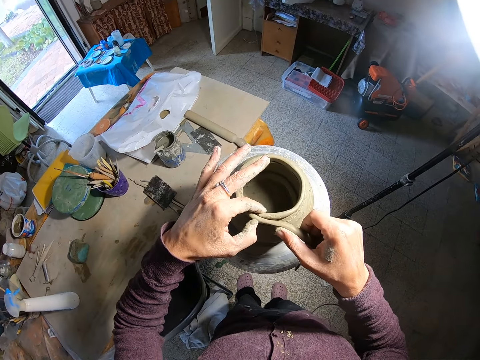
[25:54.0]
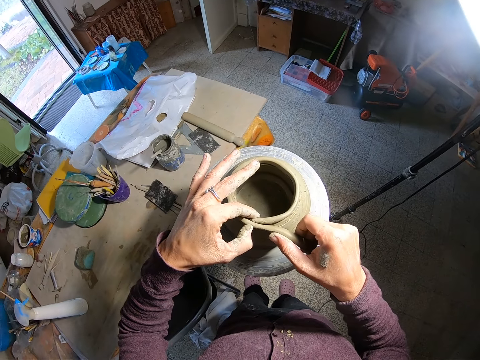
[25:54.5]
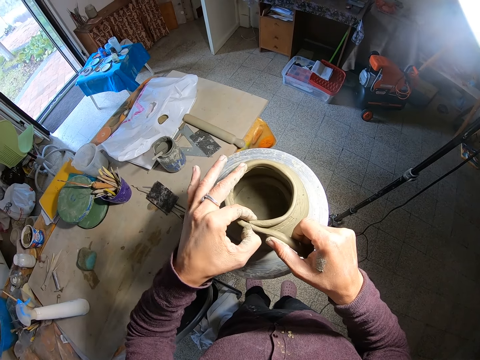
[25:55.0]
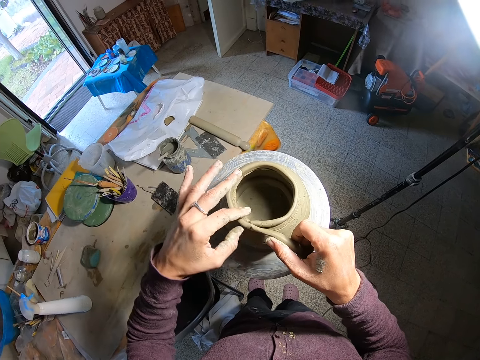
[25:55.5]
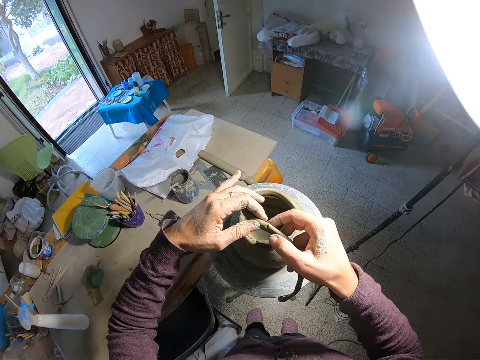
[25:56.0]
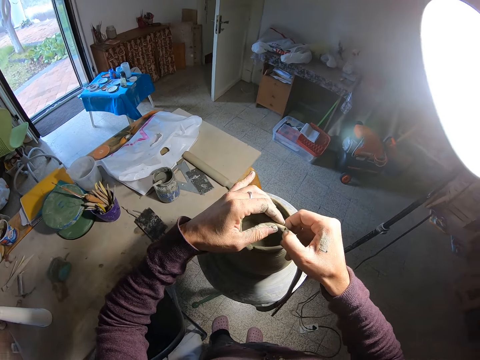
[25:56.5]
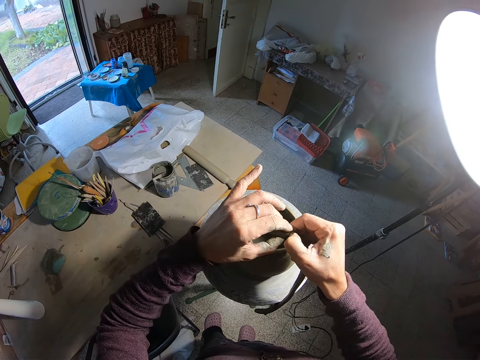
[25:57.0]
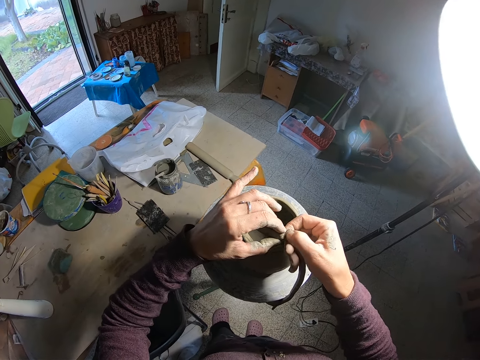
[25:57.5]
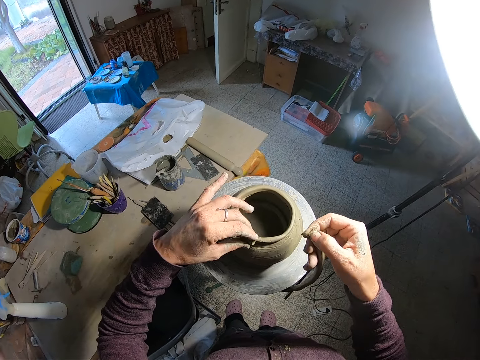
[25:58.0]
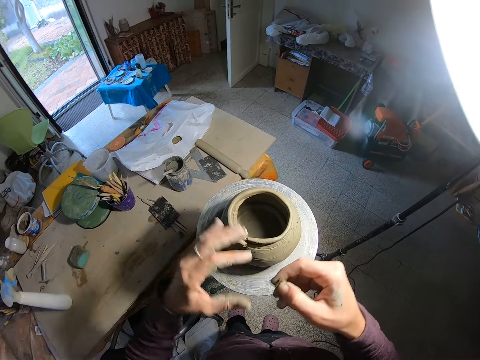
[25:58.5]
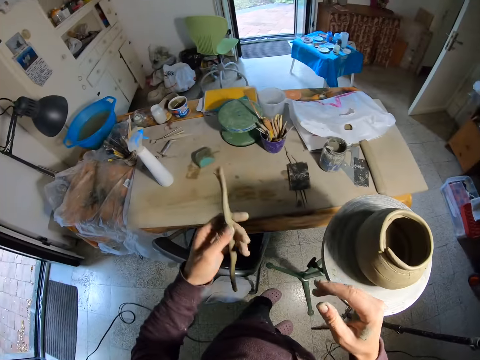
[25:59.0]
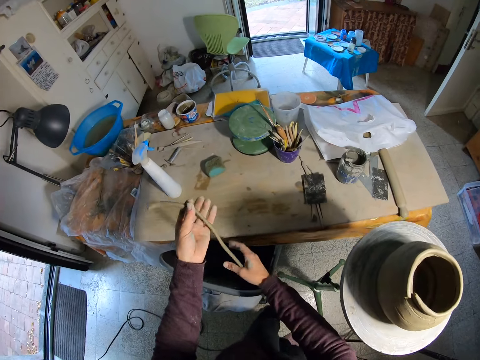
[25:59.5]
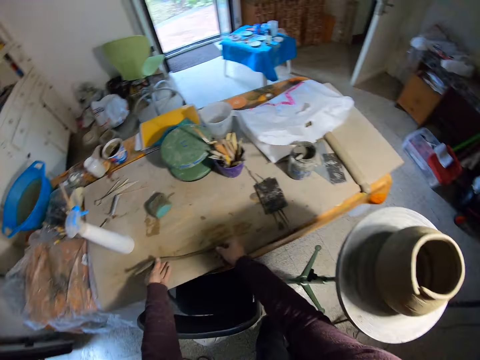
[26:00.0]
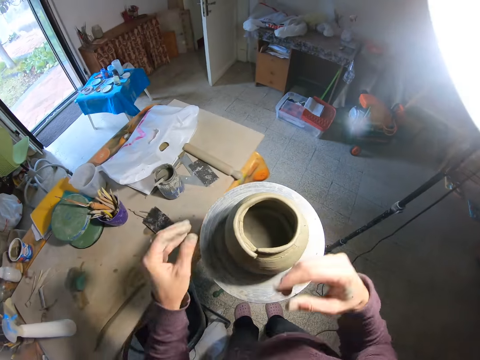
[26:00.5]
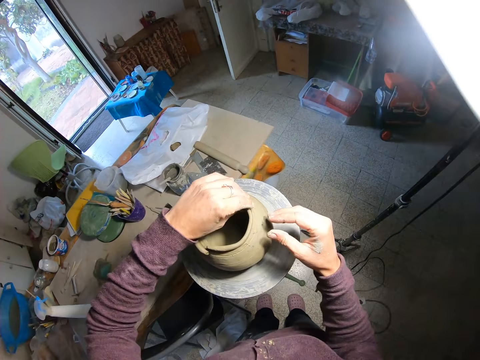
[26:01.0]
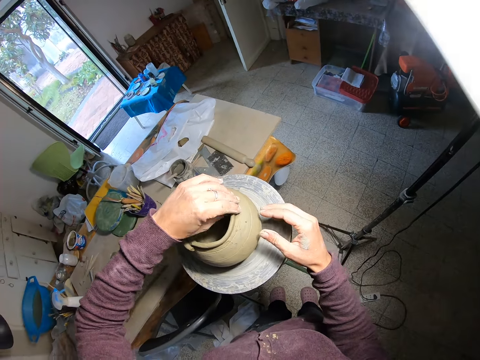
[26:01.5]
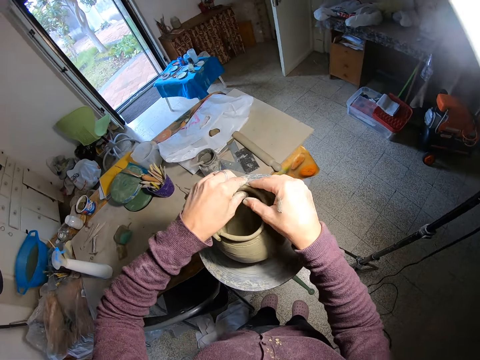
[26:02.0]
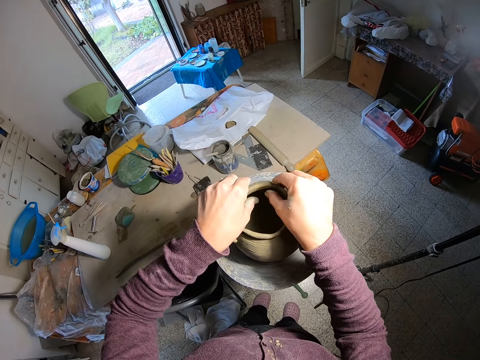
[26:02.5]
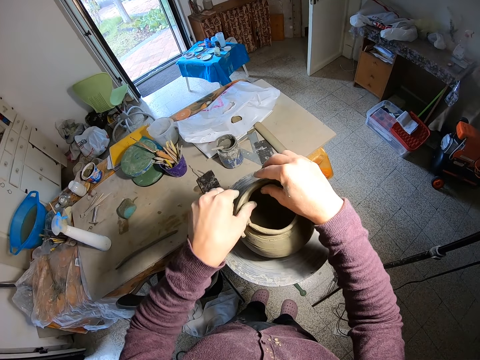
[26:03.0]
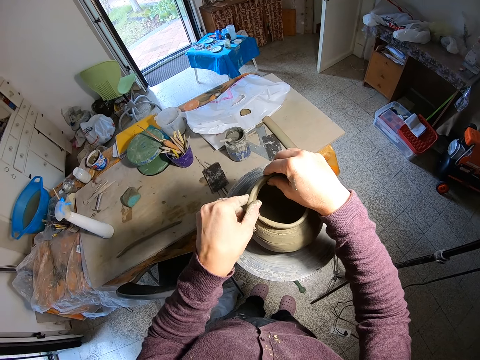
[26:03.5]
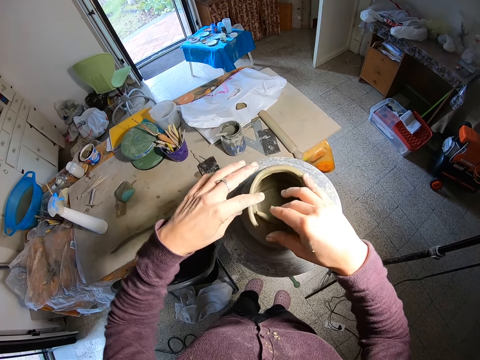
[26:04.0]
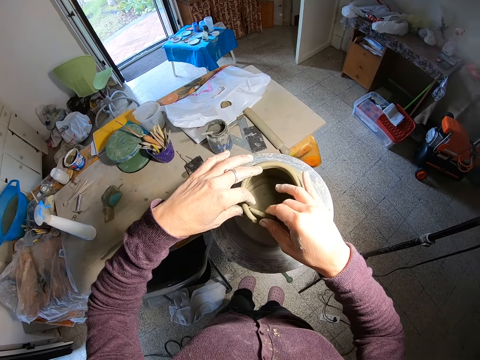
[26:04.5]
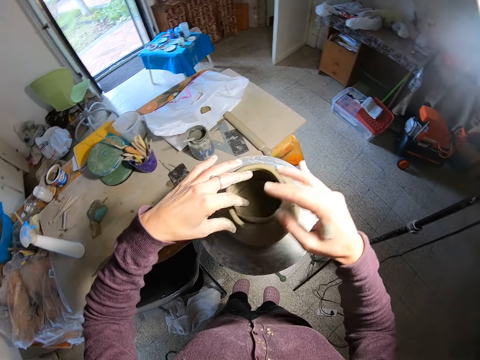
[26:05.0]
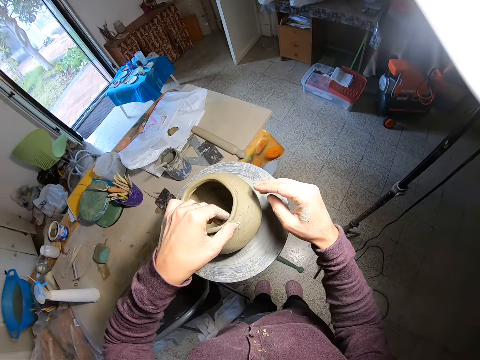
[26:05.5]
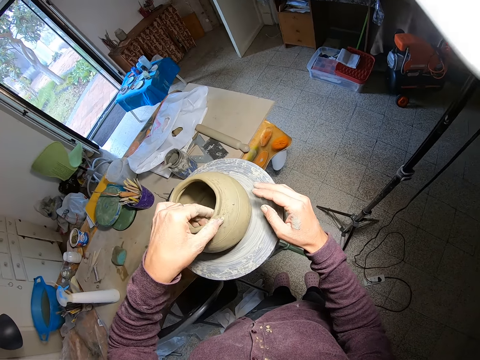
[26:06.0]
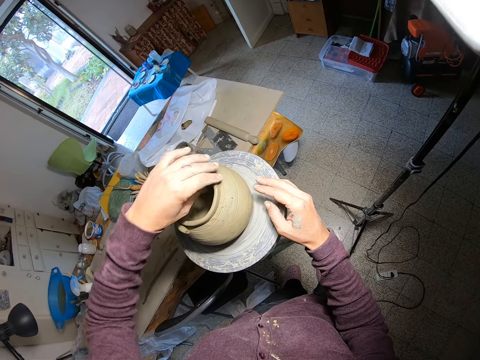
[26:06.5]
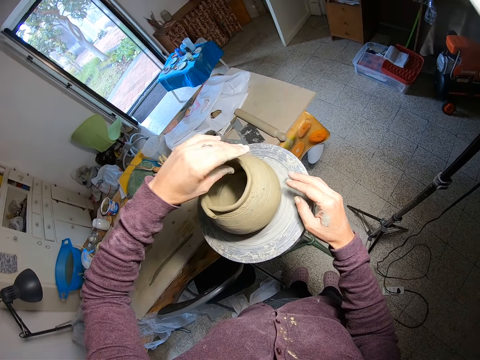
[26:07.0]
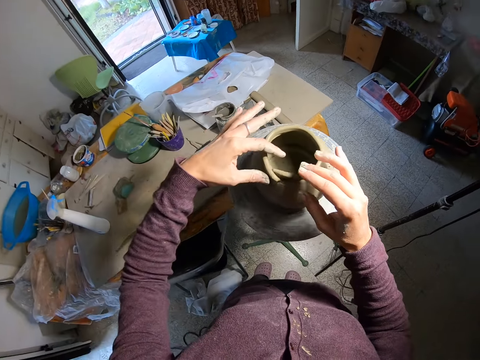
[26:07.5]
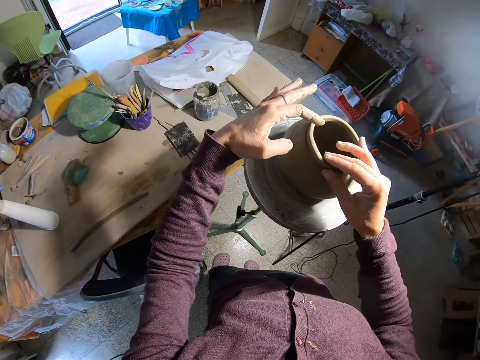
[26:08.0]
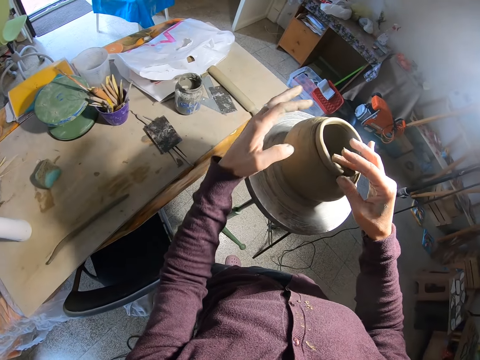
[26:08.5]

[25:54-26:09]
The camera wearer cuts excess clay mold from the clay mold on the pottery wheel with her left hand. She removes the excess clay mold from the clay mold on the pottery wheel with her hands. She cuts the clay mold in her right hand with her left hand. She drops the pottery material. She places a truncated clay mold on the clay mold on the pottery wheel with her left hand. She holds the pottery material on the left hand. She passes the truncated clay mold from her right hand to her left hand. She holds the pottery material with both hands. She drops the truncated clay mold on the table with both hands. She fixes the pottery material on the item. She presses the edge of the clay mold on the pottery wheel with her left hand. She presses the edge of the clay mold on the pottery wheel with both hands. She places her right hand on the pottery wheel. She fixes the pottery material on the item. She presses the edge of the clay mold on the pottery wheel with her right hand.

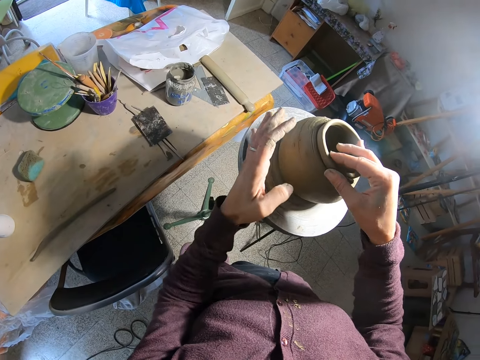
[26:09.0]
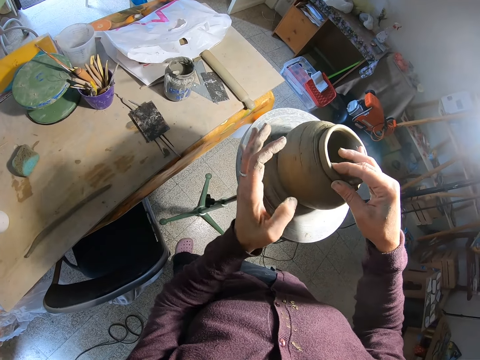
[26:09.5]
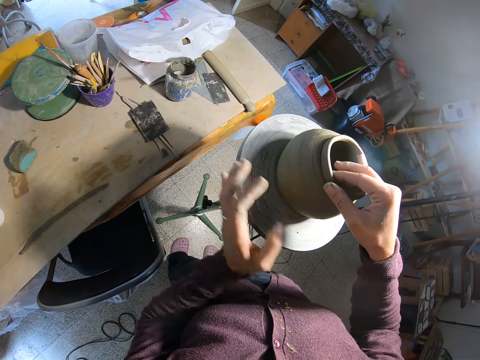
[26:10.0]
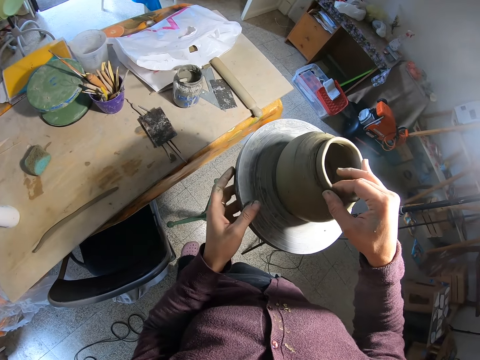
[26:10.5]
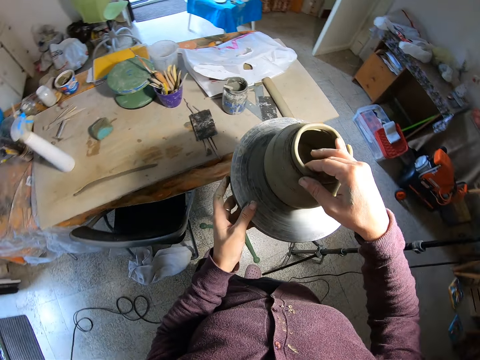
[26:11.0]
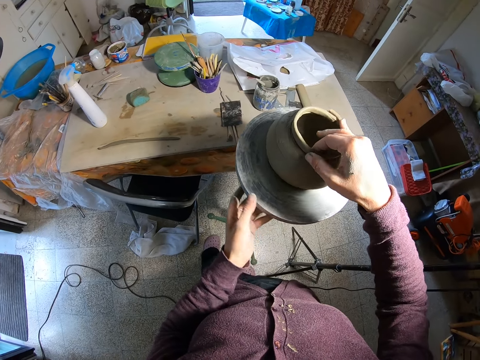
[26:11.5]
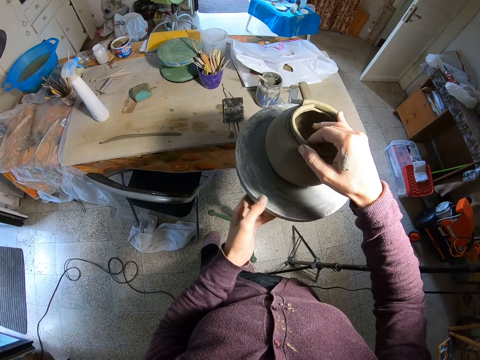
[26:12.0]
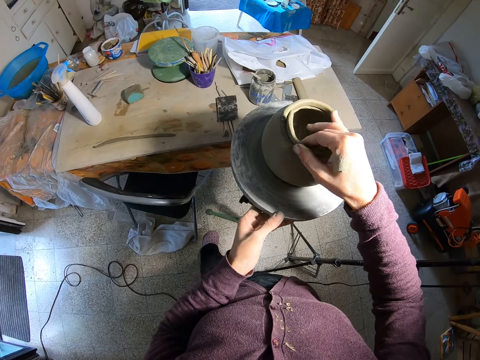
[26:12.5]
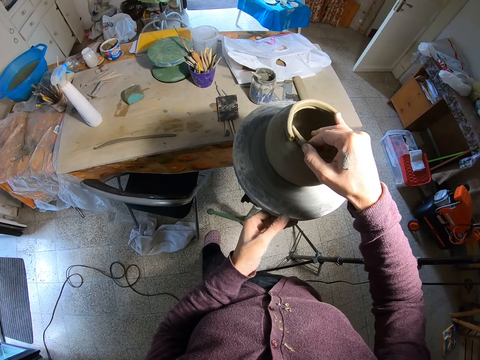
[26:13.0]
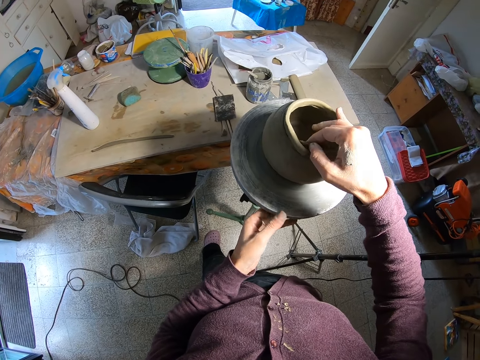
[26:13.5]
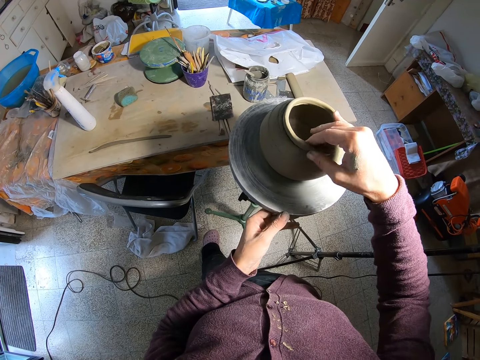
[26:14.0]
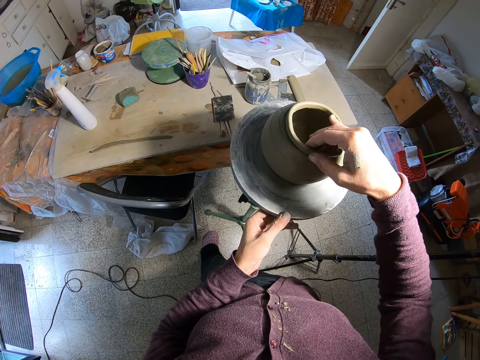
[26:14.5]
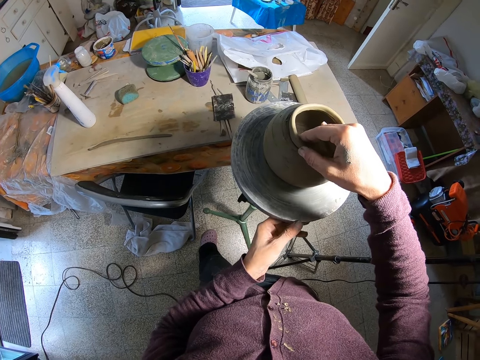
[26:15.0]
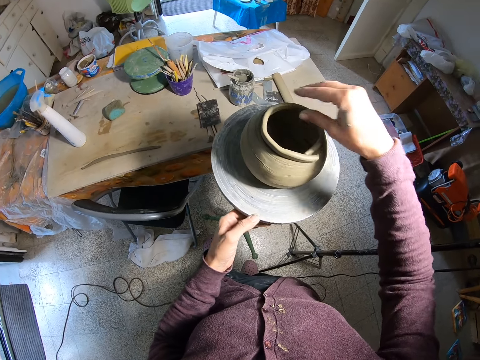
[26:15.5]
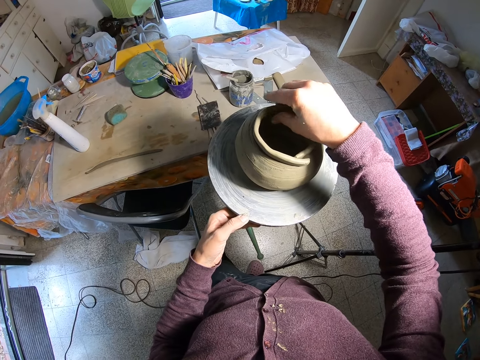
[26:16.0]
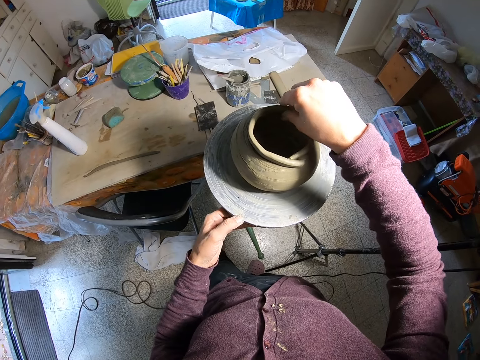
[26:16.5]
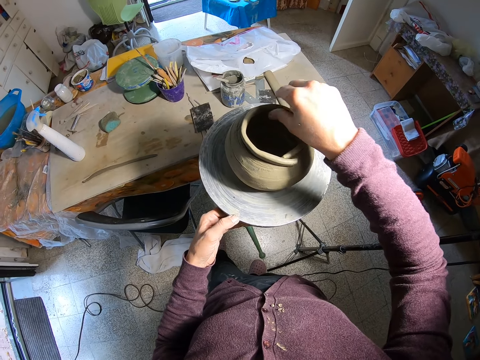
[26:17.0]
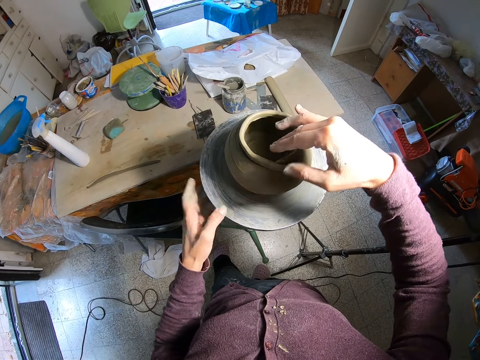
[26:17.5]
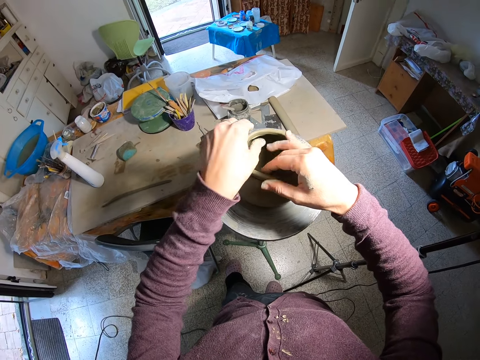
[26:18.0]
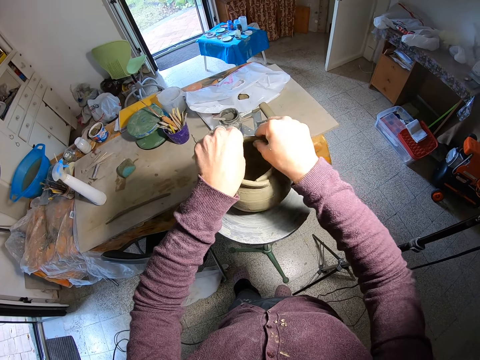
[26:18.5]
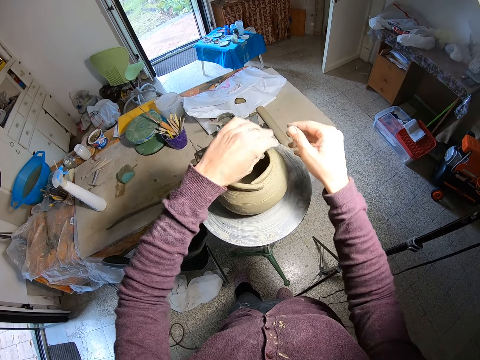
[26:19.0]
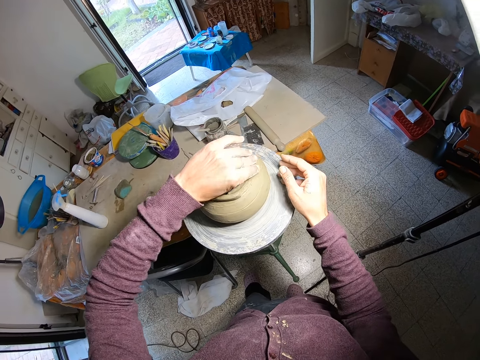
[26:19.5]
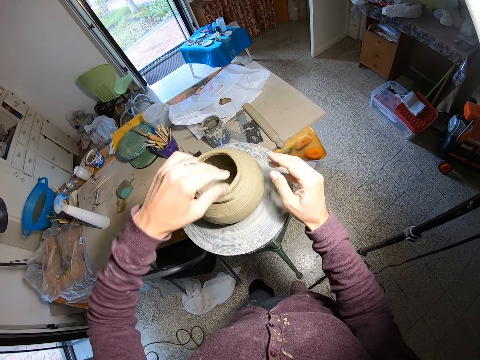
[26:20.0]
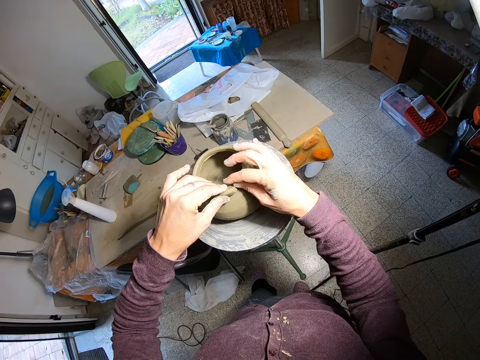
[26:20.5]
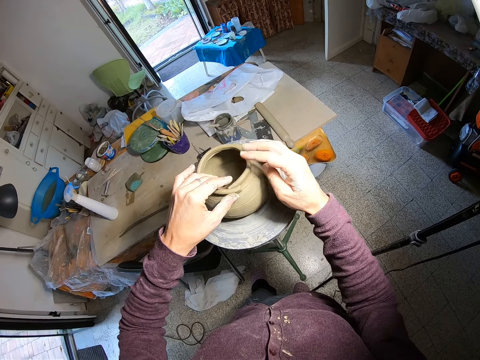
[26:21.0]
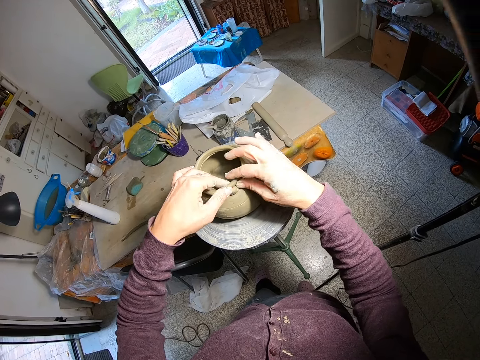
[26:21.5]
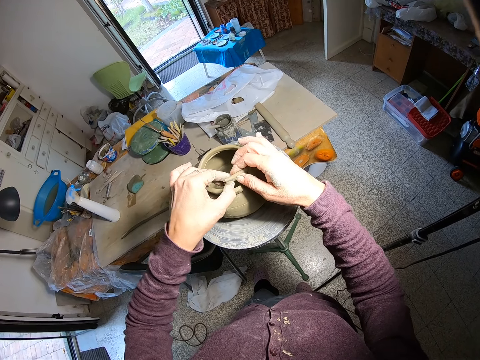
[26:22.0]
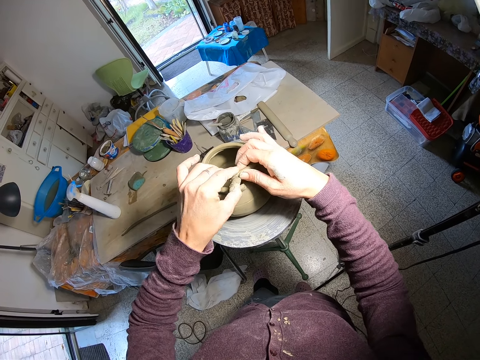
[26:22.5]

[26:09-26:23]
The camera wearer turns the pottery wheel with her left hand. She holds the pottery wheel with her left hand. She stops the pottery wheel. She fixes the pottery material on the item. She presses the edge of the clay mold on the pottery wheel with both hands. She places her right hand on the pottery wheel. She touches the pottery material. She holds the pottery material with both hands.
